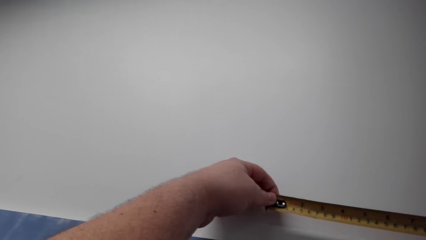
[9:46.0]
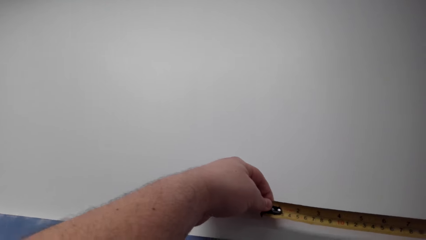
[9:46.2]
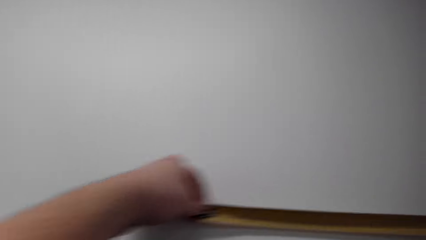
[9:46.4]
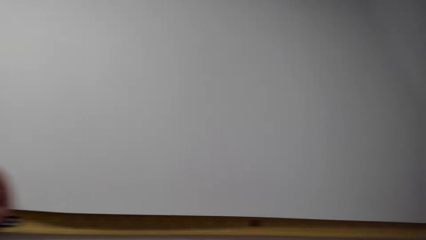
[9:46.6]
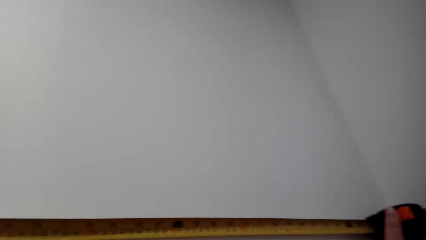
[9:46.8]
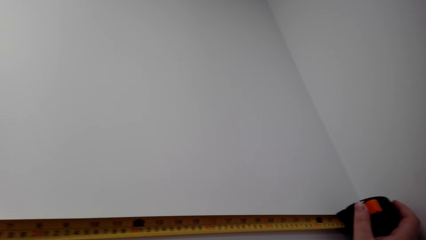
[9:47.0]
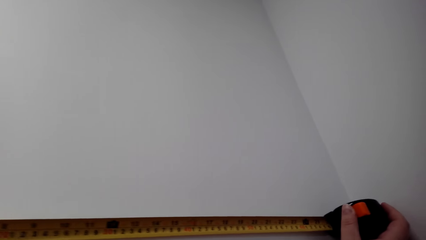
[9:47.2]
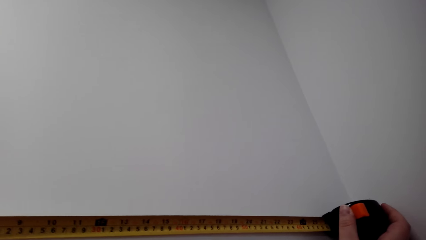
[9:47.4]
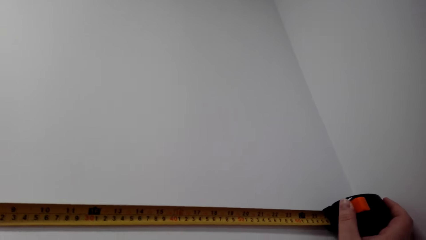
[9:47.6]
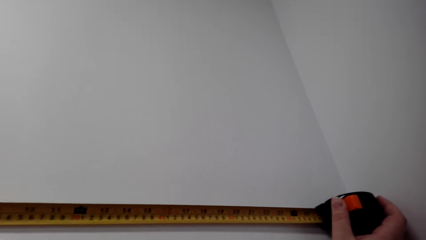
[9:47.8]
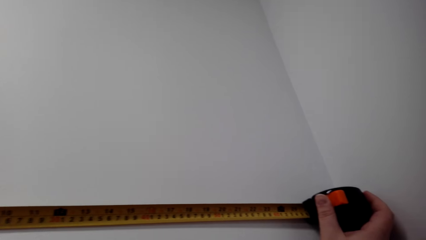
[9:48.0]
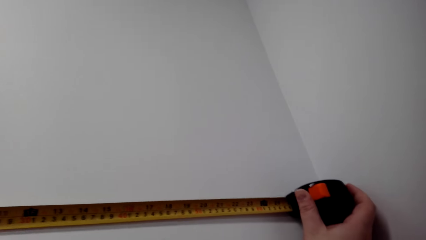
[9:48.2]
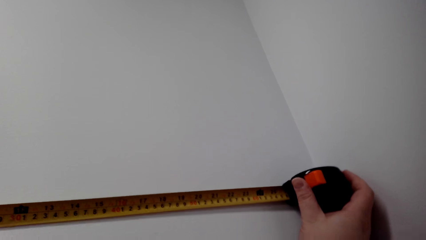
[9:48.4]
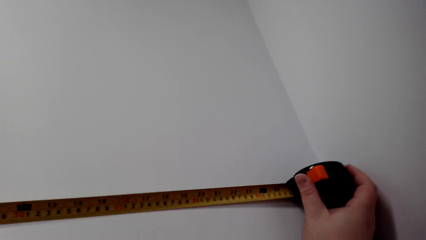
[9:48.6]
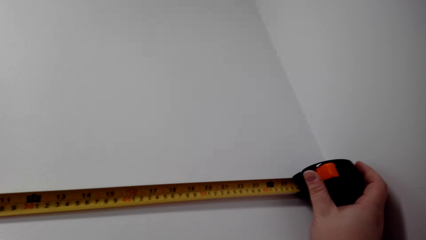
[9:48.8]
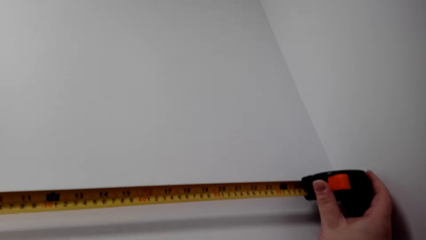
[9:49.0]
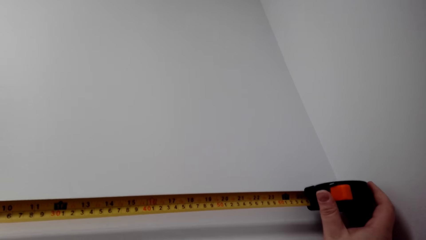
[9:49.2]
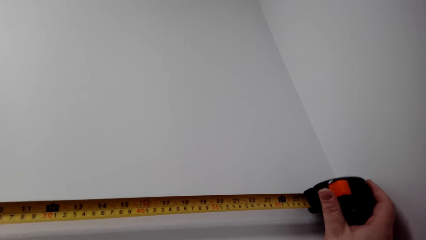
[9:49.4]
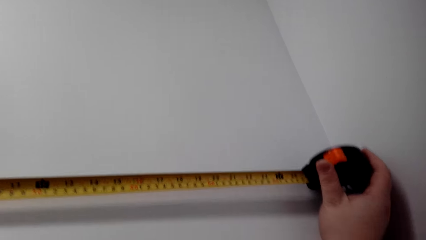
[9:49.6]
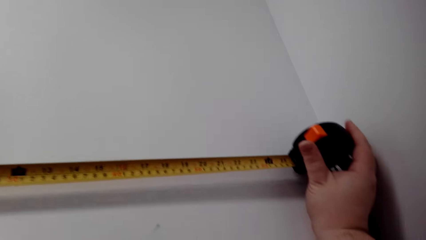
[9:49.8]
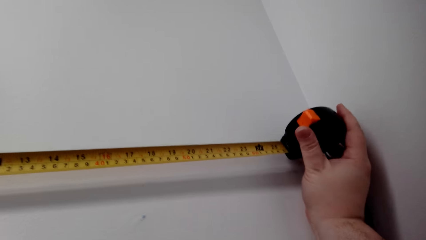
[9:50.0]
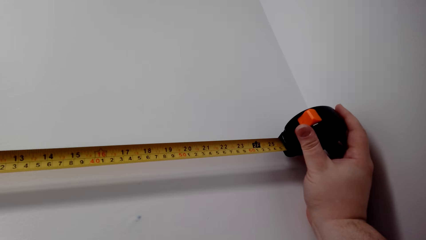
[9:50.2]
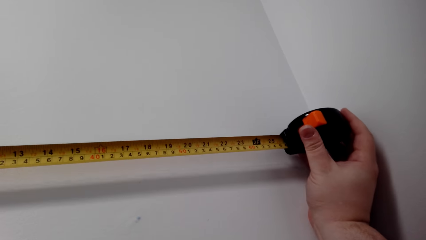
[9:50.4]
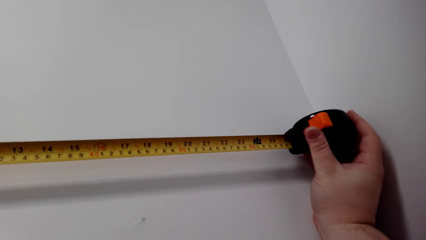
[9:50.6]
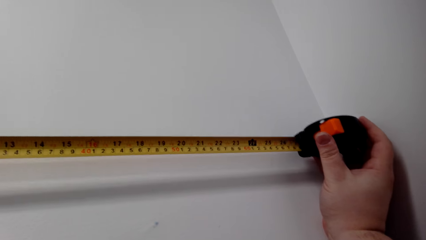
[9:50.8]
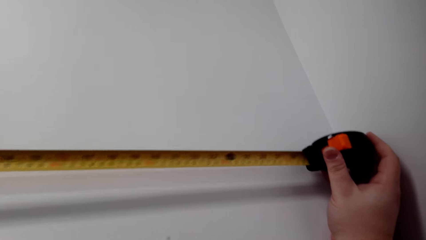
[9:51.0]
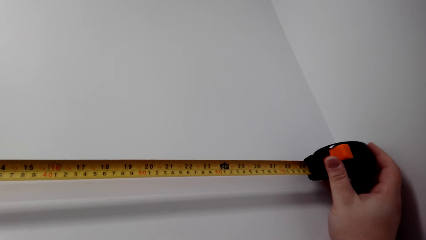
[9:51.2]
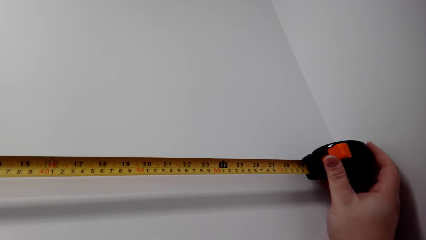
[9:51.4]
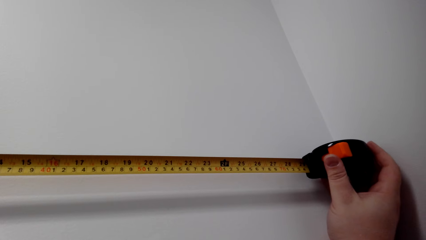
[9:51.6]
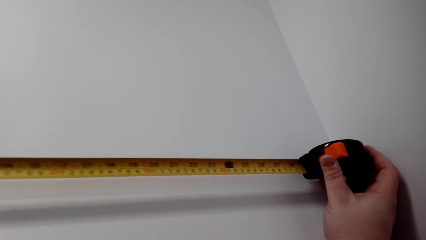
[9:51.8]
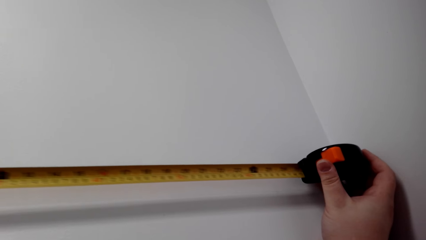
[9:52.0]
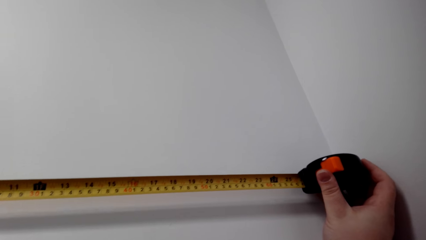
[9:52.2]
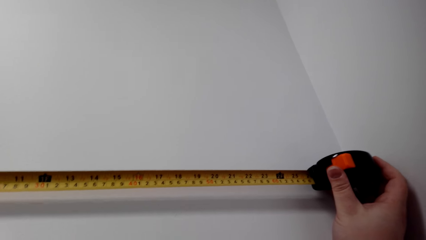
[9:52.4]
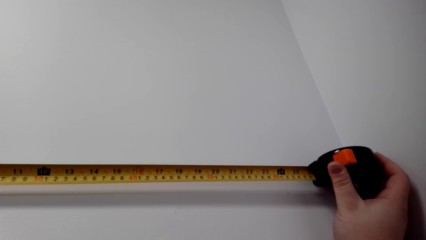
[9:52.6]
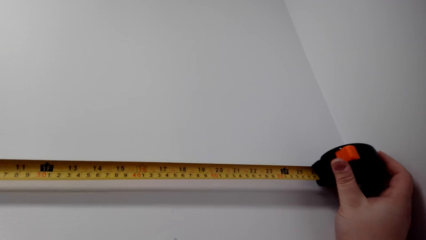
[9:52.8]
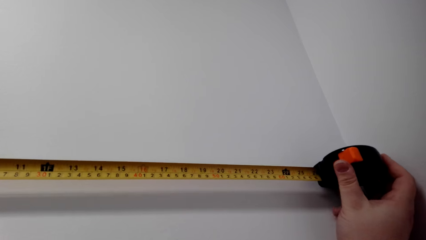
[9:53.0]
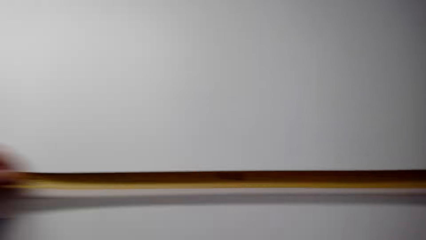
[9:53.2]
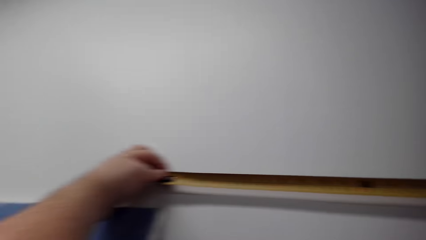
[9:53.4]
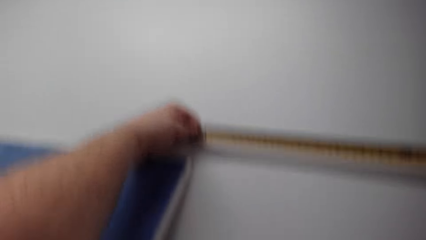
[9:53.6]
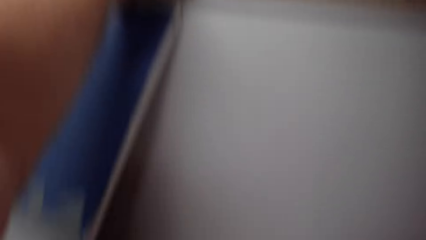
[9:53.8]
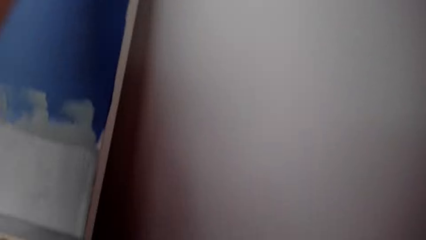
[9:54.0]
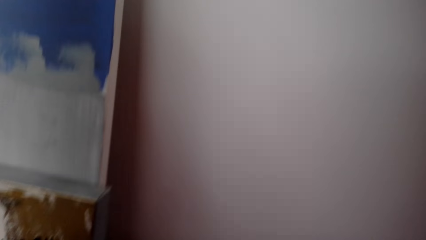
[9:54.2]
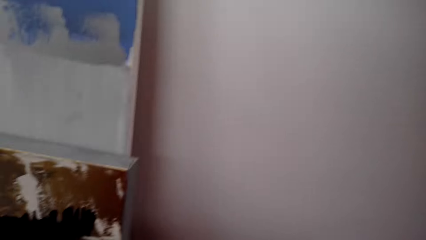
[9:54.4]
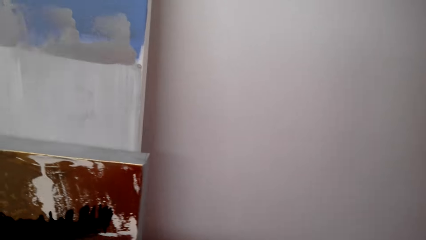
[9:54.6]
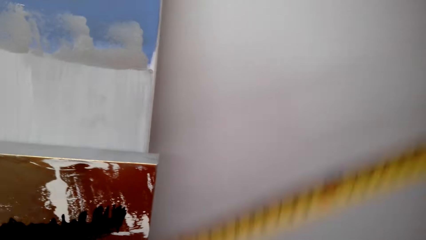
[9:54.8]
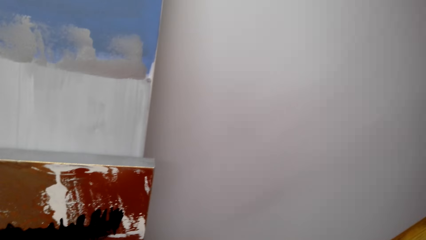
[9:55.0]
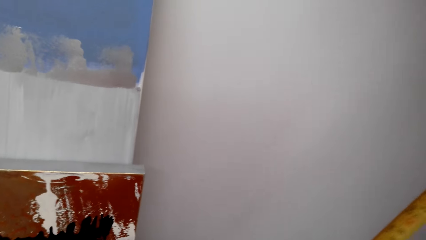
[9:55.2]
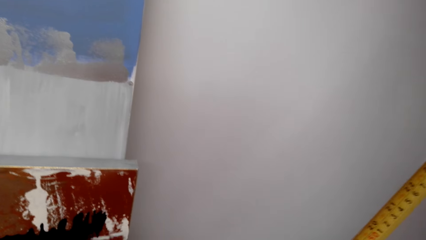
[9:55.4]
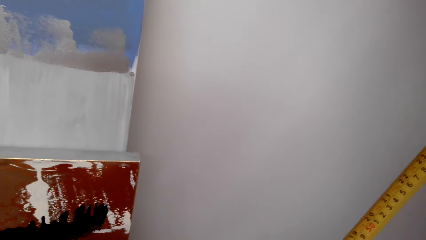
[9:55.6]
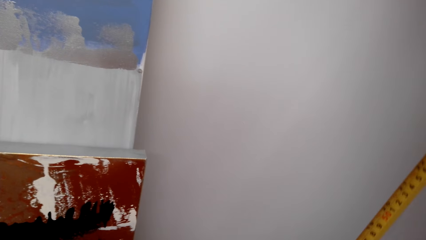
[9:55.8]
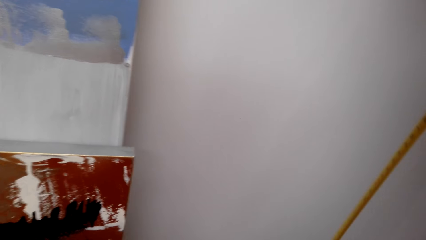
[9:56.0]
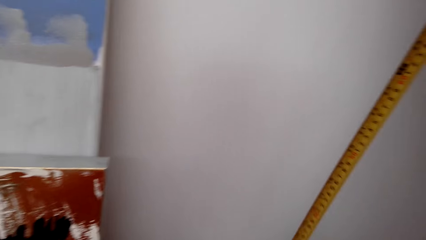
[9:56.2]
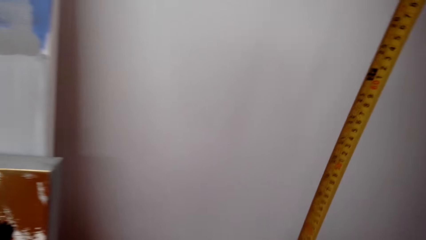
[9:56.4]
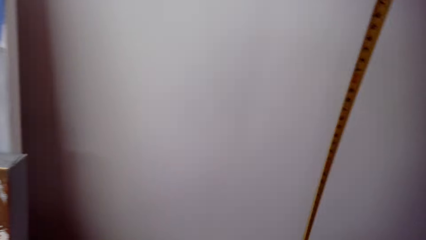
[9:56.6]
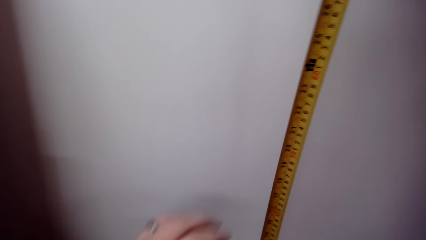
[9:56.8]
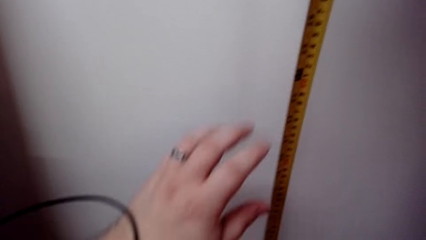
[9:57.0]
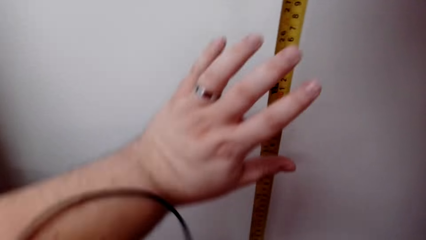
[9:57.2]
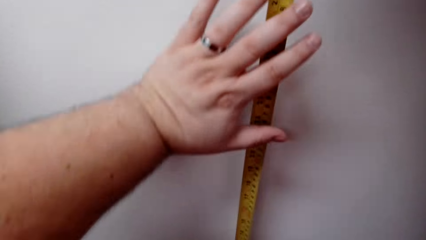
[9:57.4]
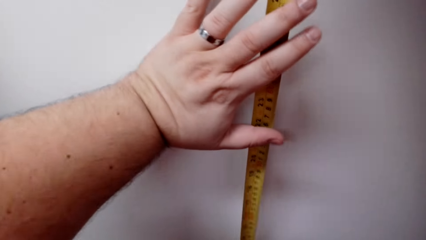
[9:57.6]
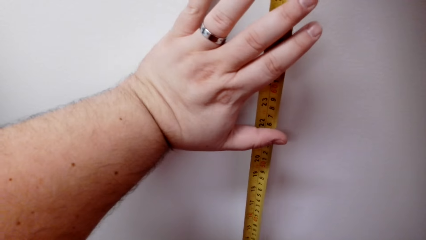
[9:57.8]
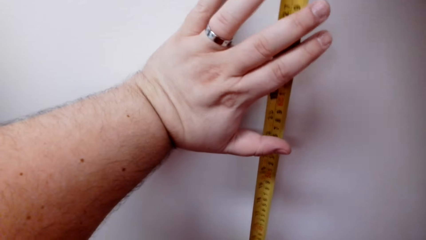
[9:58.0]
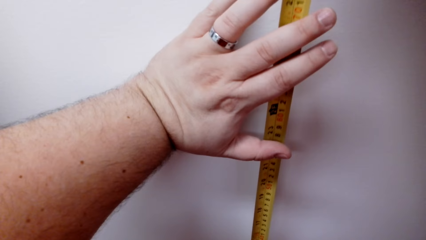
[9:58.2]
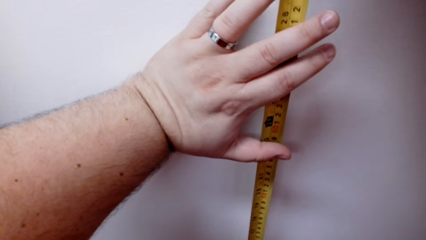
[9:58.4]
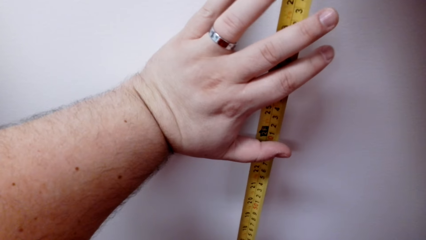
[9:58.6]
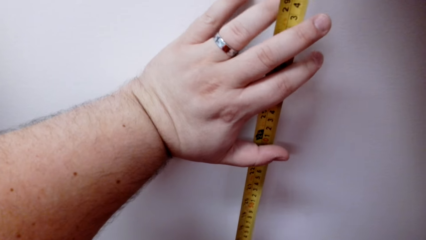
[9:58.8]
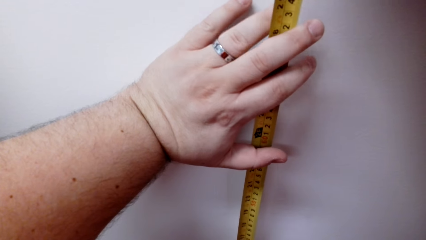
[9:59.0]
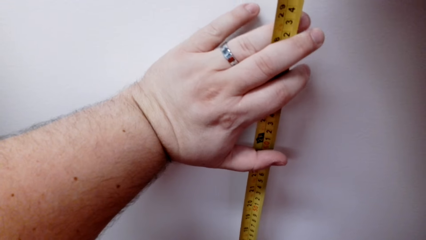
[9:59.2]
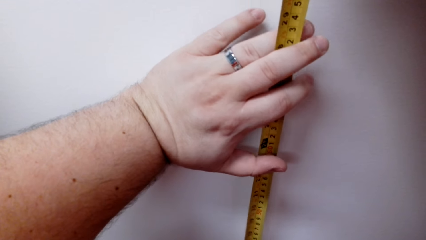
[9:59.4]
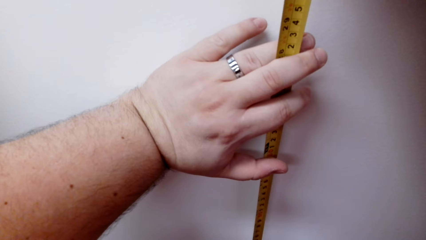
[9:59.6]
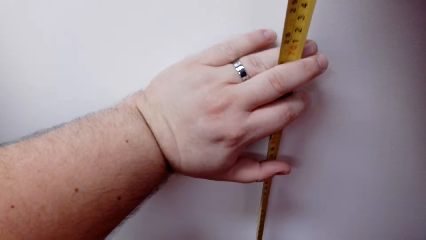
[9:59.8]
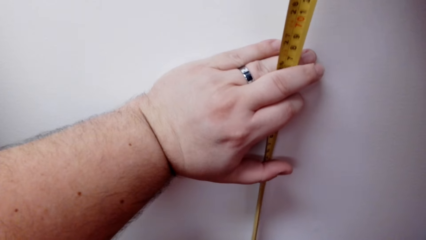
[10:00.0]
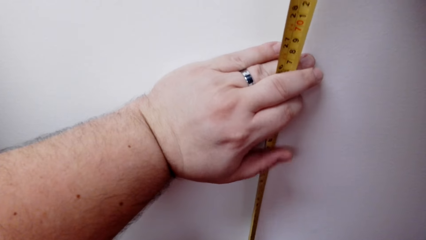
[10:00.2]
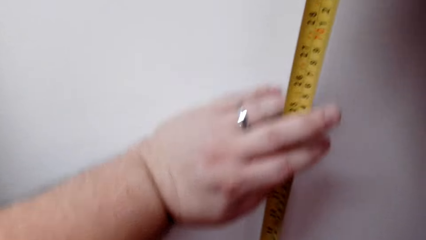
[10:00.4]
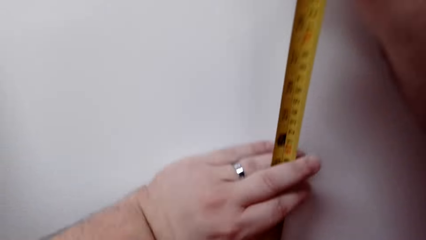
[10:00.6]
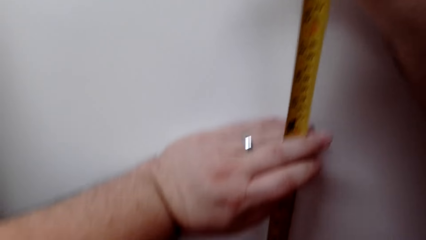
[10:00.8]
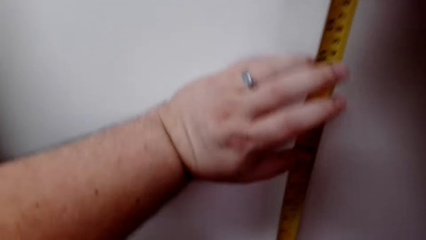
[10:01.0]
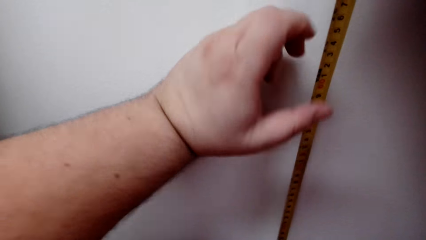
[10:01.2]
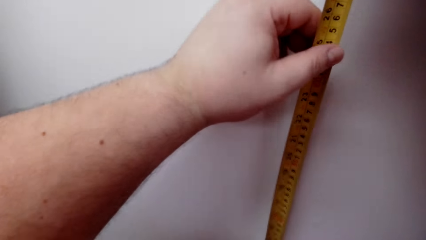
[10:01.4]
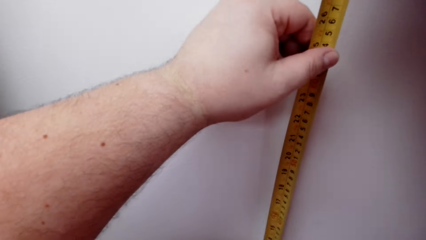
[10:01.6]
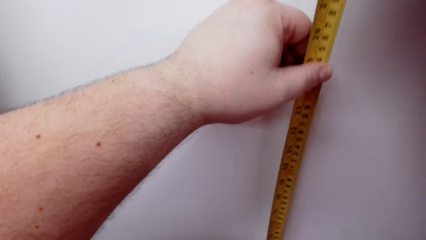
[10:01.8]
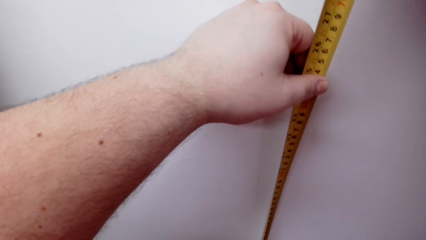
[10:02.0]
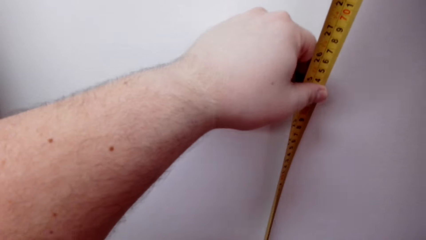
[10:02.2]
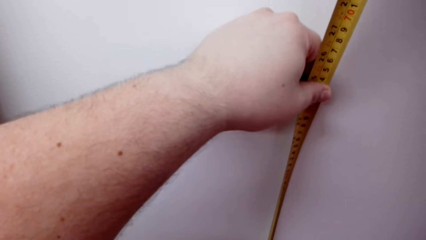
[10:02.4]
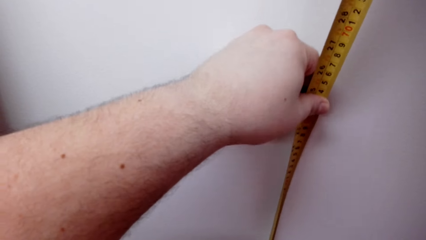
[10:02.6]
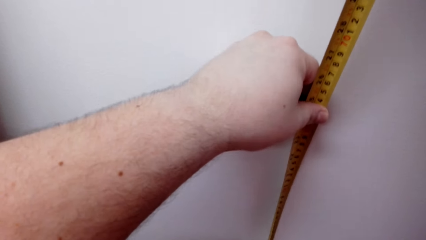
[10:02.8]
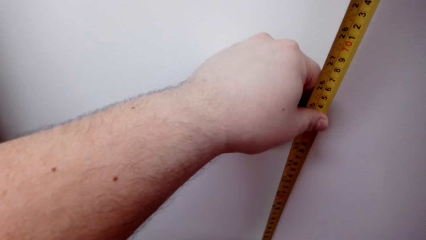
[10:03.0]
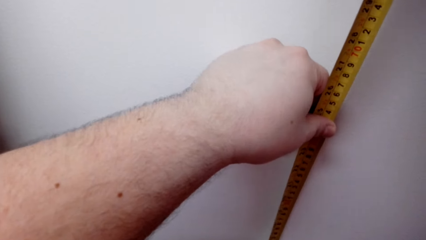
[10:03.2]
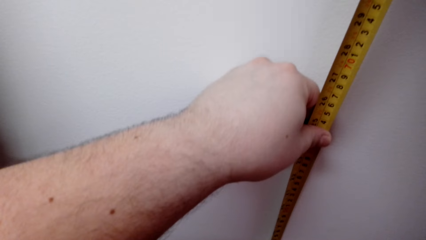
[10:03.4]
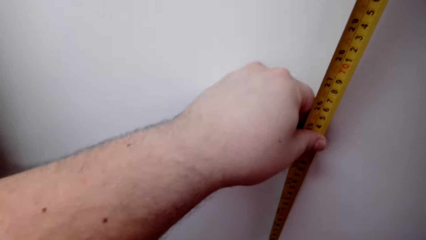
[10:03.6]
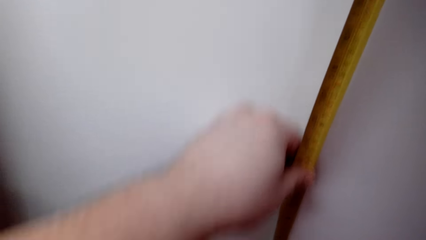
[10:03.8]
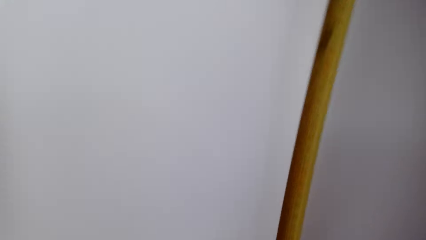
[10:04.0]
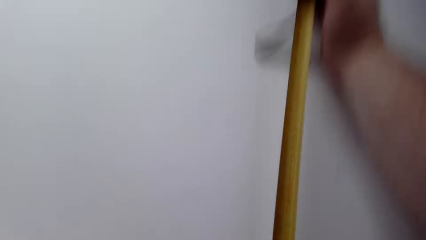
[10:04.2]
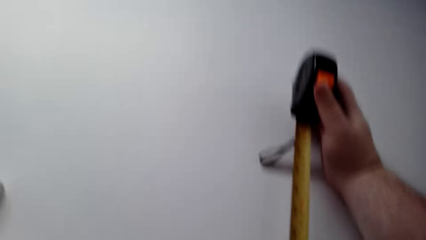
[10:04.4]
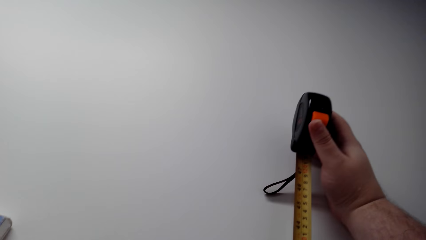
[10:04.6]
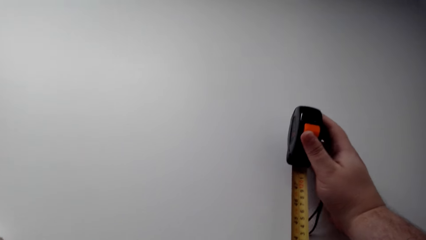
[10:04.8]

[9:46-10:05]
The camera wearer measures on the wall with a tape measure. They look around. They measure on the wall.
